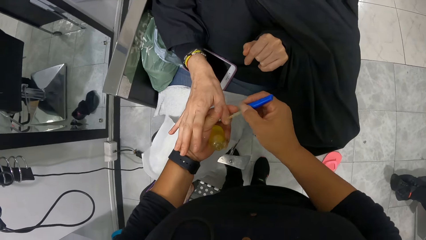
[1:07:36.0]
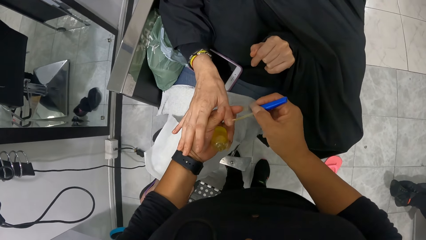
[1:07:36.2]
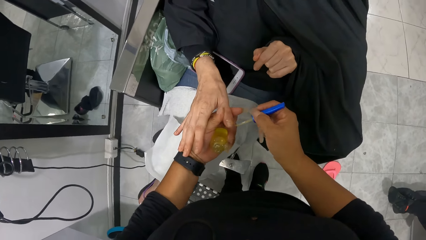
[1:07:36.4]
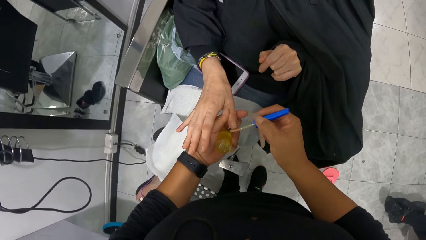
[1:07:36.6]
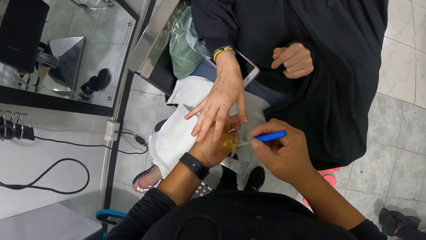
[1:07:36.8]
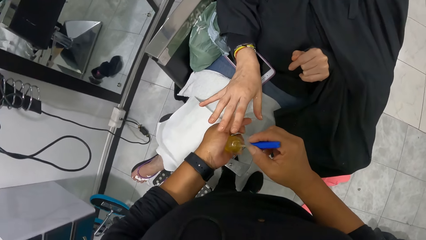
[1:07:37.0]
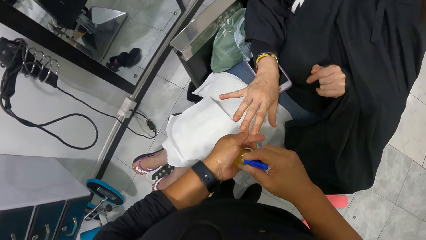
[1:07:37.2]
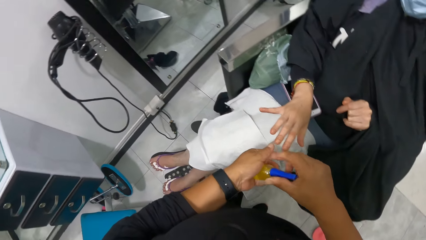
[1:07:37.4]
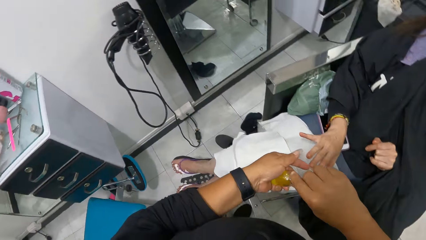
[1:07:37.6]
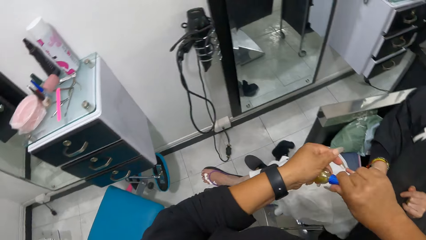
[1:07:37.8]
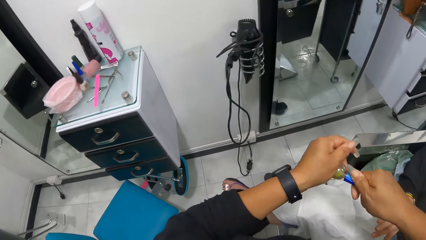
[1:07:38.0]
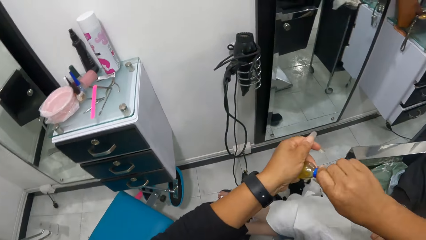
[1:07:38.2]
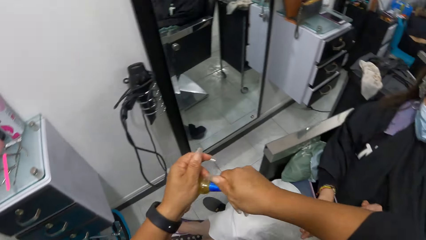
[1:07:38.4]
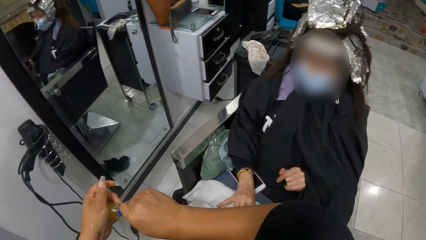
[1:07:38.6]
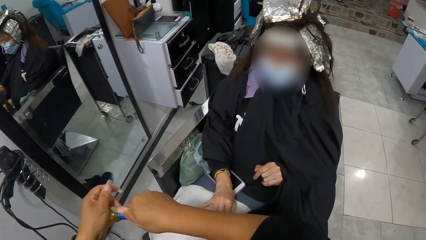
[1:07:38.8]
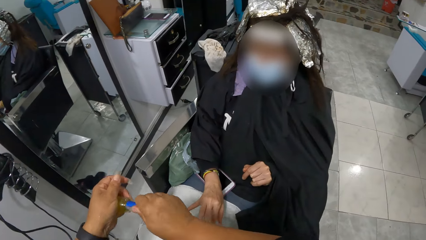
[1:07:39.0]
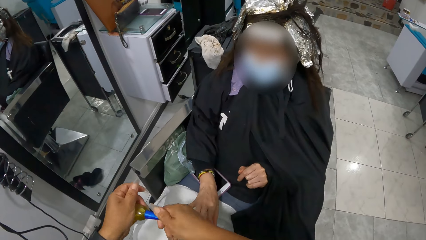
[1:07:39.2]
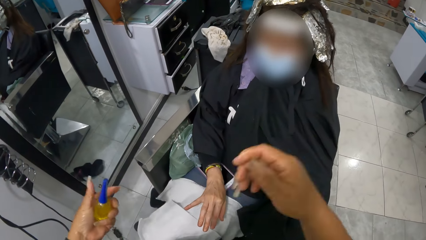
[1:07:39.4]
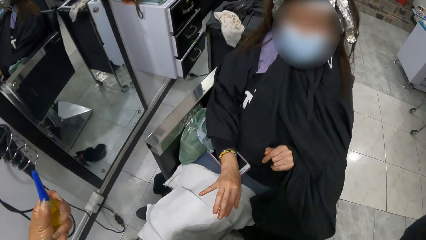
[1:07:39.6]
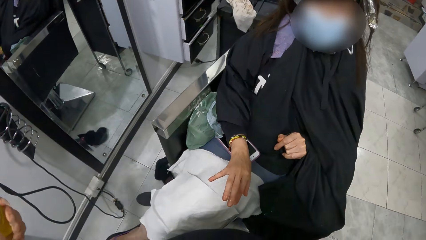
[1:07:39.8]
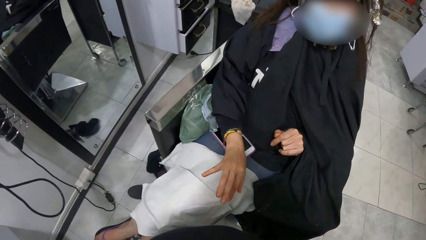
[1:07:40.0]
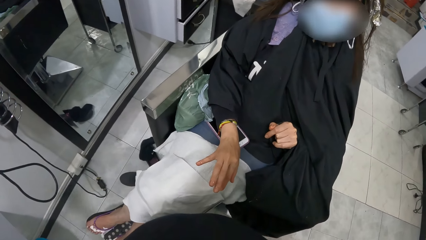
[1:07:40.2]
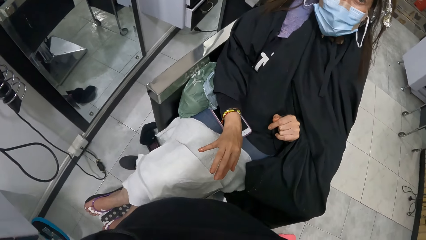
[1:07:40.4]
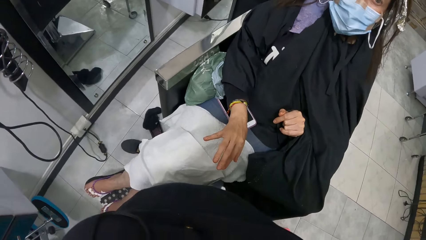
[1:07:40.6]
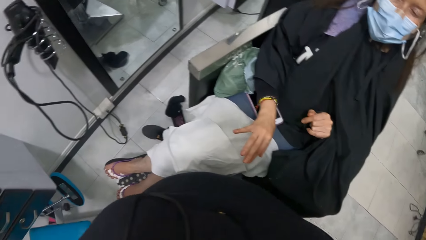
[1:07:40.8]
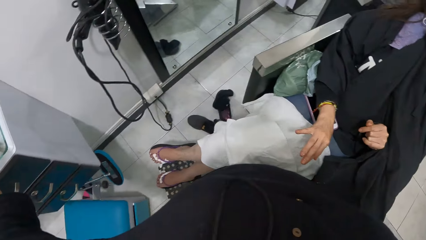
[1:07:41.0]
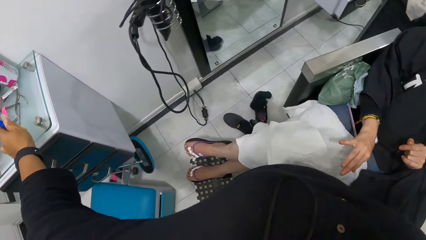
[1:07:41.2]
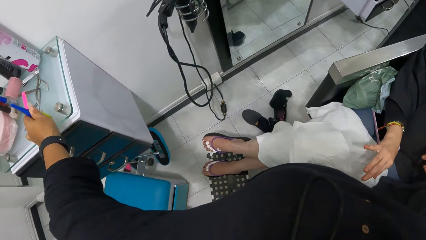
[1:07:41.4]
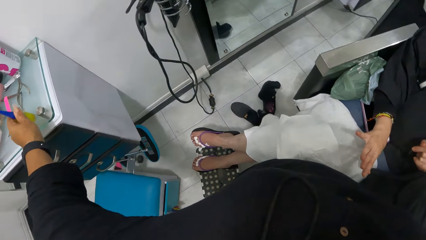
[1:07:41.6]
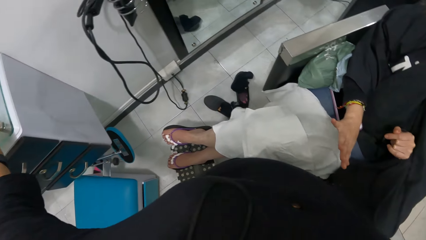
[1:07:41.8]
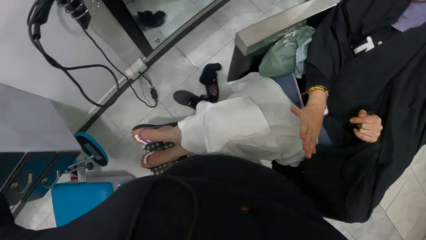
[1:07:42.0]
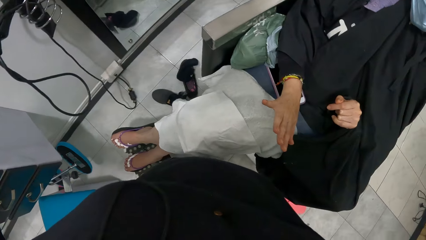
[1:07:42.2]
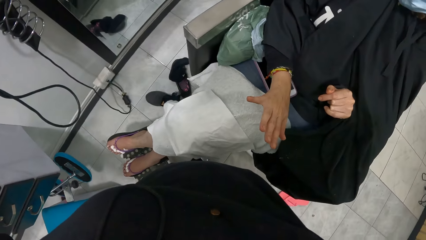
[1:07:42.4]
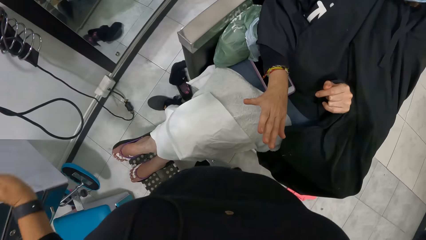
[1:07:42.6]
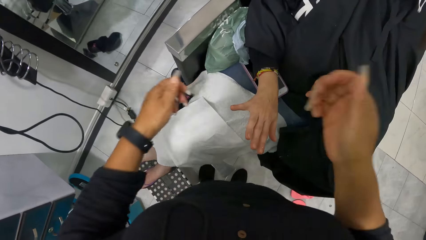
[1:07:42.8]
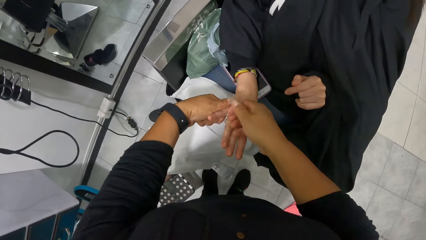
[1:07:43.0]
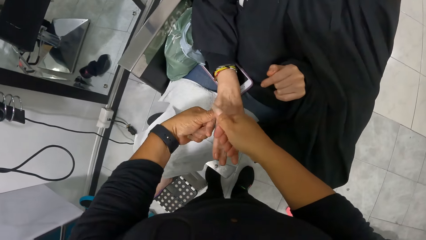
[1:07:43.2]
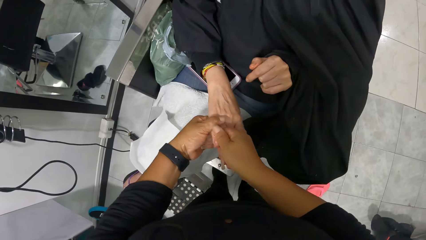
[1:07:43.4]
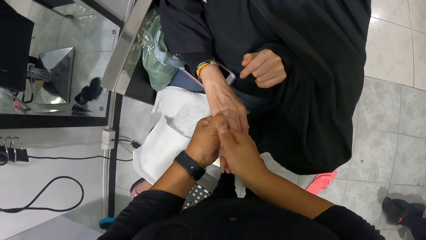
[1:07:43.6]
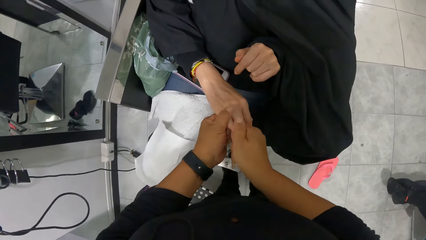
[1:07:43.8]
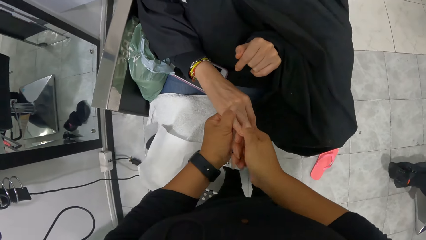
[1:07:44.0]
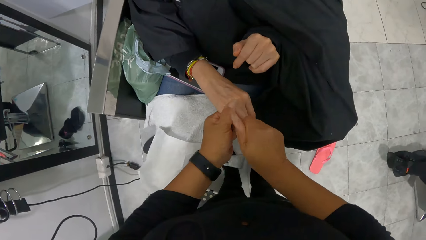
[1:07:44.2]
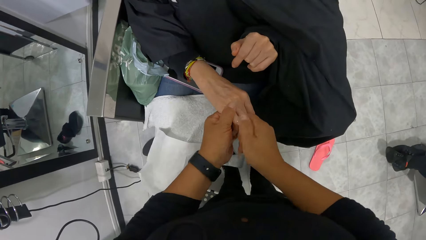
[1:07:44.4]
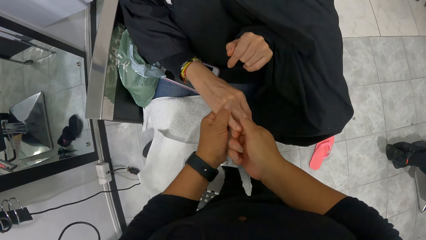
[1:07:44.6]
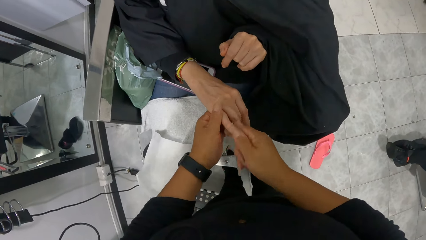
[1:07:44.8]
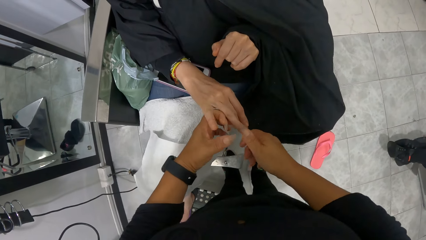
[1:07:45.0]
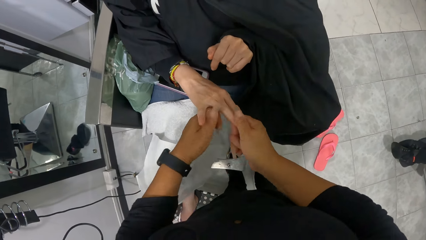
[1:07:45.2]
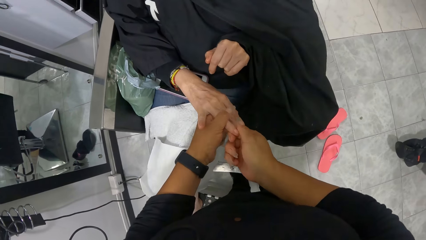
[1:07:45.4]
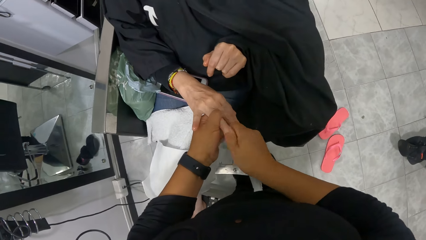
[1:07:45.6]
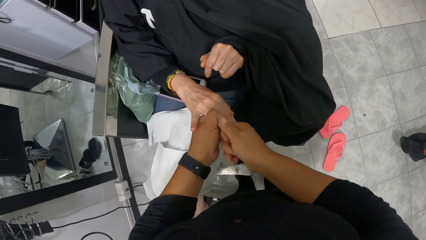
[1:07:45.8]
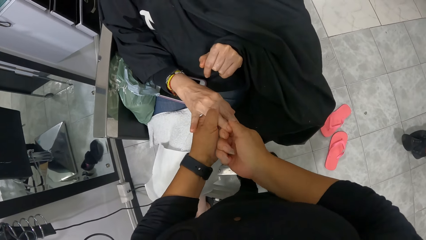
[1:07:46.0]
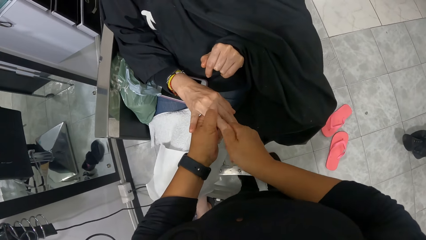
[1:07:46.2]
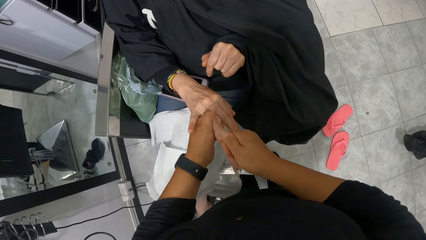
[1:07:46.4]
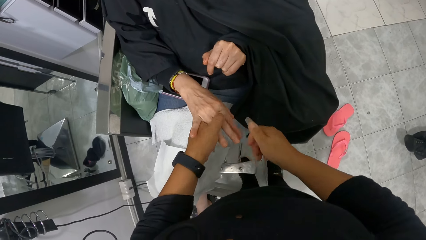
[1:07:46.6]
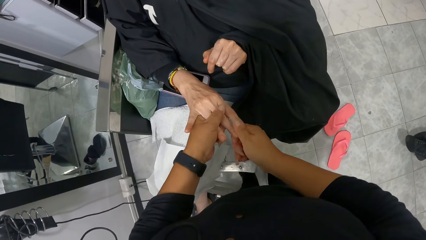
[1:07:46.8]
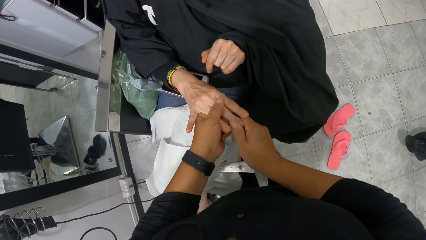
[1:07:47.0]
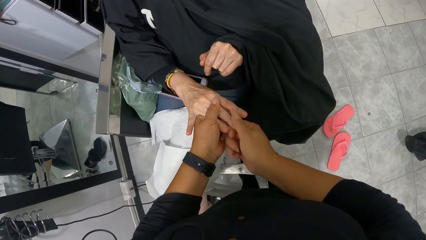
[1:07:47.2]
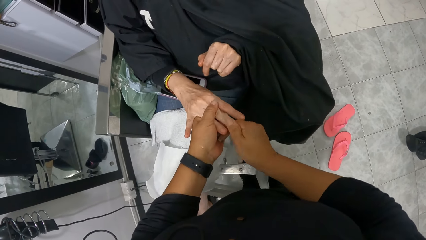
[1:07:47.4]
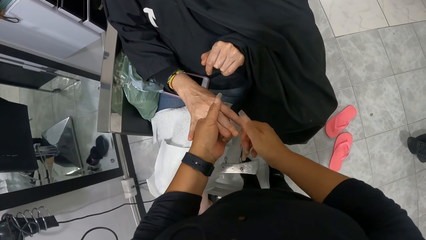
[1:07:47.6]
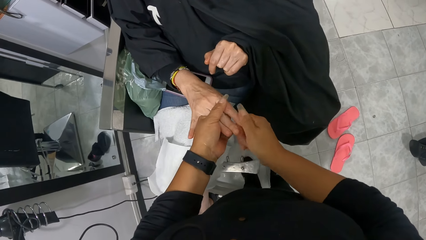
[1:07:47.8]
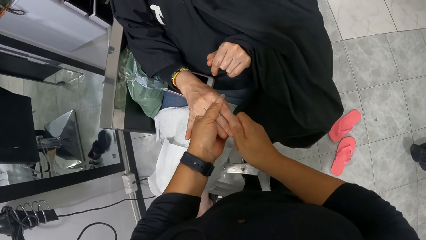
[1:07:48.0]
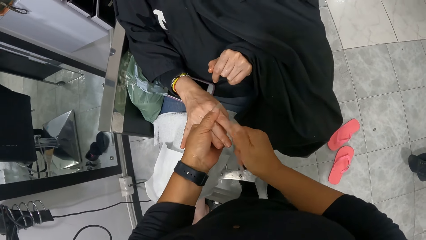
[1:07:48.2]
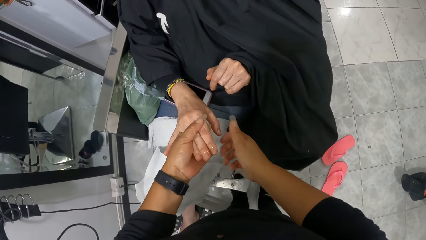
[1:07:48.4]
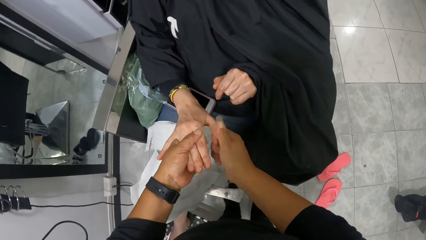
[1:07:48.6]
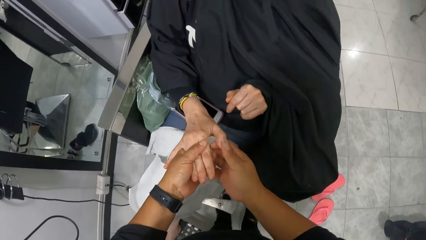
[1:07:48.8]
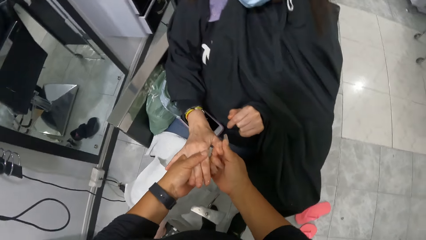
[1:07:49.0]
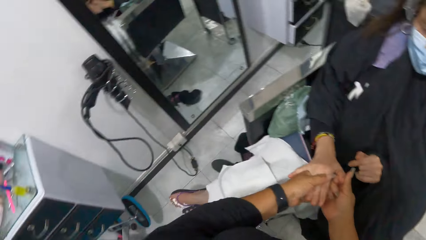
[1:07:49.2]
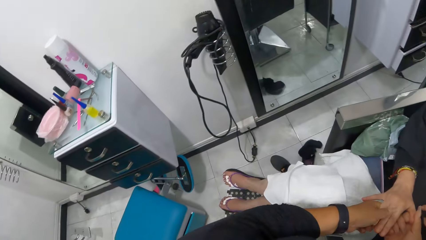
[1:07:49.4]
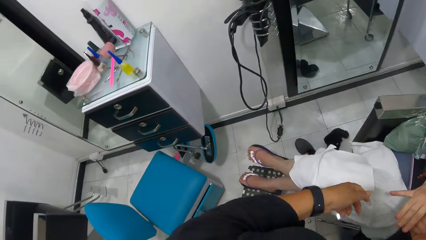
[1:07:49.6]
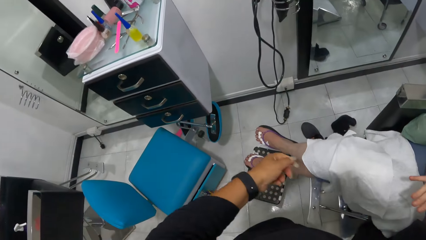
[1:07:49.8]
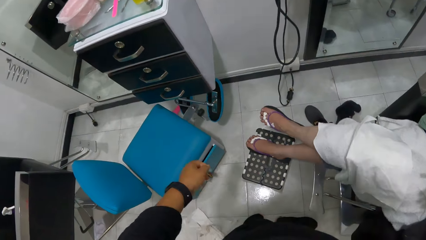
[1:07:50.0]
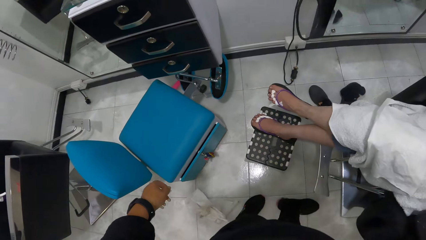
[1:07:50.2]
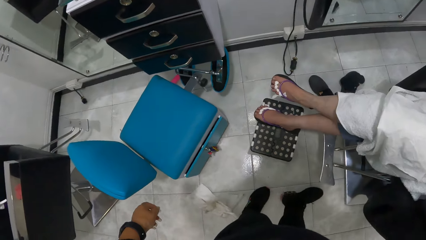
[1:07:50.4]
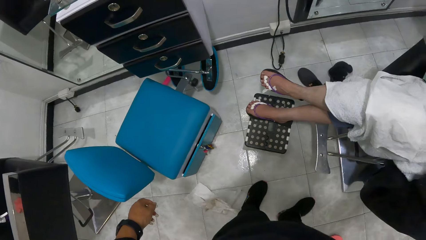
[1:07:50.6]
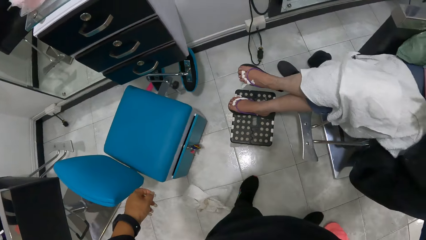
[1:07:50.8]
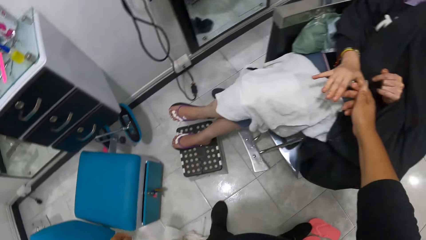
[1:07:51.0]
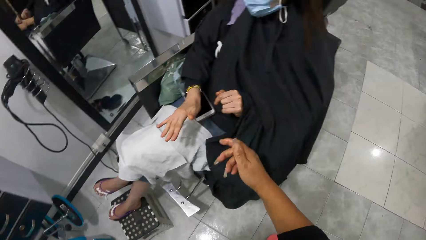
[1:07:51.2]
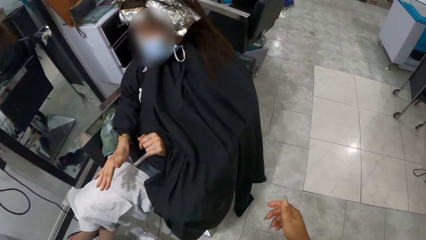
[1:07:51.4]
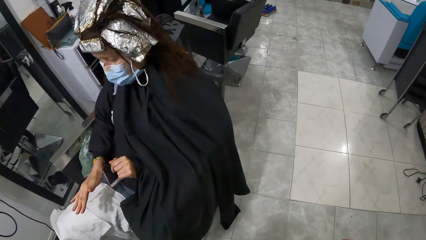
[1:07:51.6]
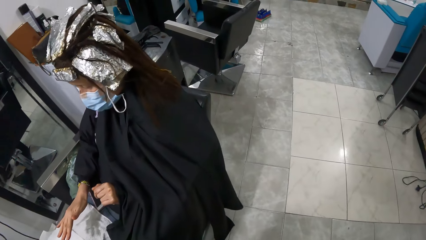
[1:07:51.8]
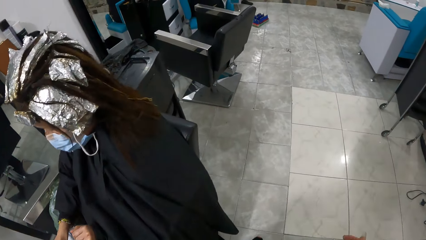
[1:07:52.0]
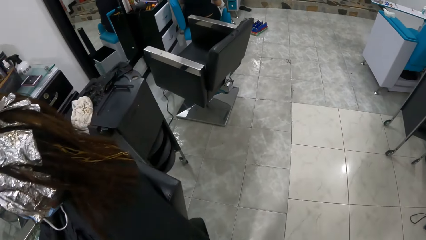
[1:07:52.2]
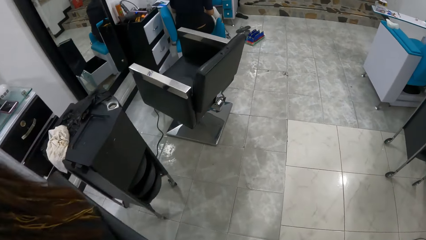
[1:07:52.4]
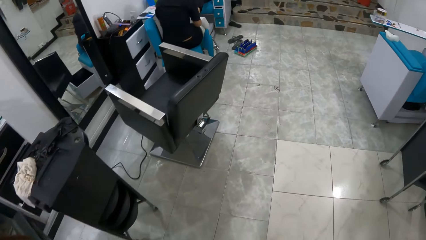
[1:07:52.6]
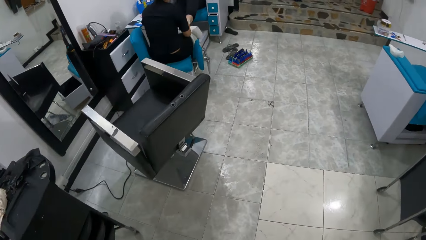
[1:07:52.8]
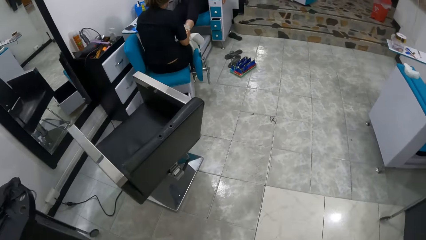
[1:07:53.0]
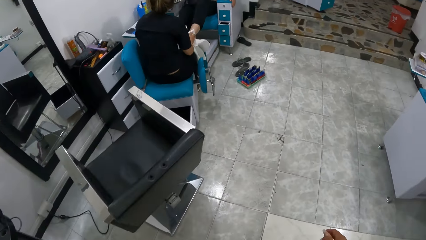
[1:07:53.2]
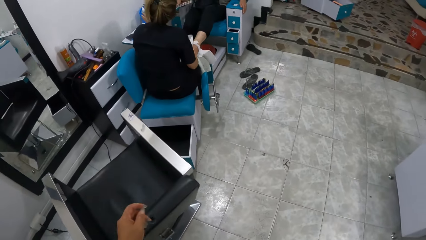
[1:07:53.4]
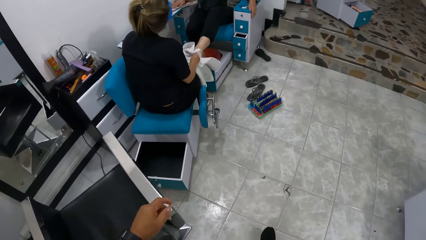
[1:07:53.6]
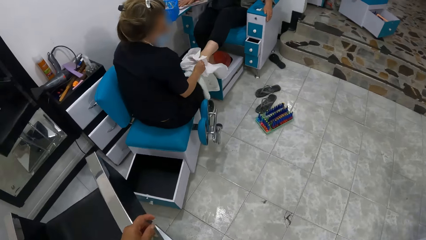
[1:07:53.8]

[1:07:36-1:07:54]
The camera wearer holds the right thumb of the woman with her left hand. She polishes the right thumb nail of the woman in her left hand with the nail polish lid in her right hand. She dips the nail polish lid in her right hand into the nail polish bottle in her left hand. She closes the nail polish bottle in her left hand with the lid in her right hand. She adjusts the camera on her head with her right hand. She places the nail polish in her left hand on the cabinet. She holds the right small finger of the woman with her left hand. She rubs the right small finger nail of the woman in her left hand with her right hand. She moves and walks.
